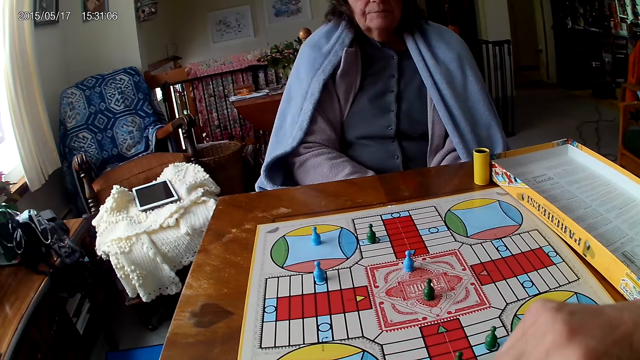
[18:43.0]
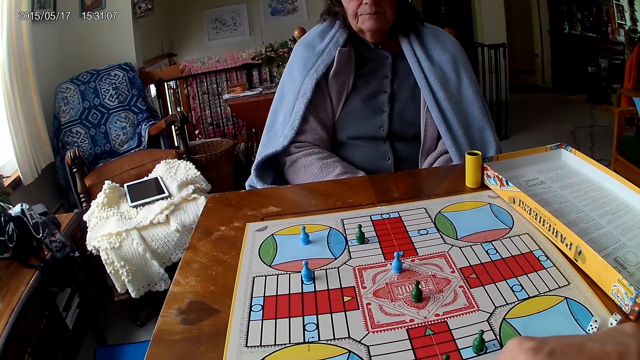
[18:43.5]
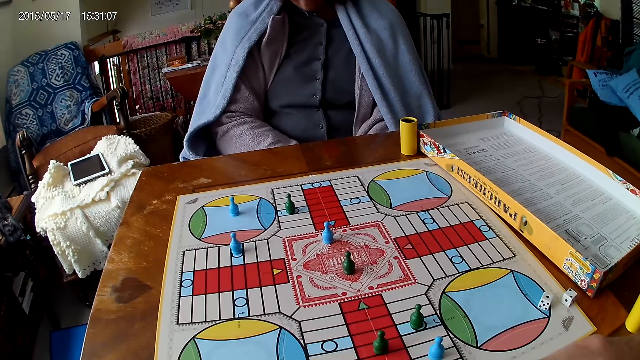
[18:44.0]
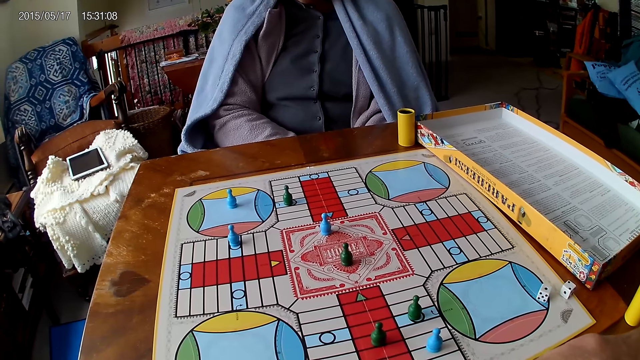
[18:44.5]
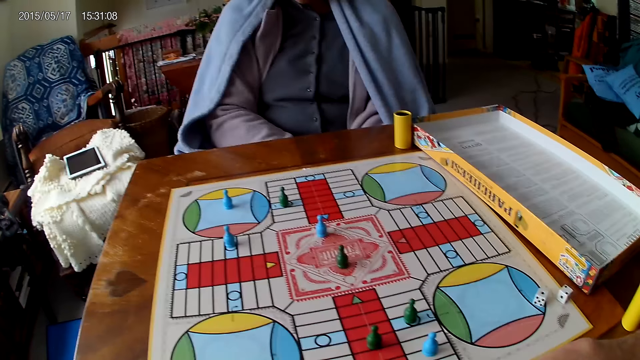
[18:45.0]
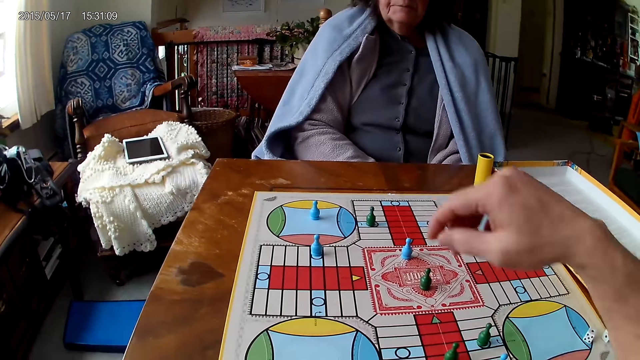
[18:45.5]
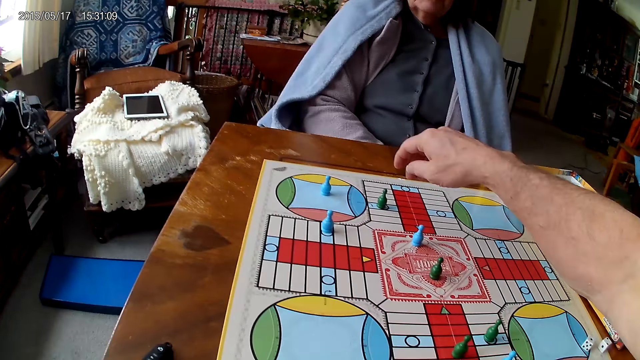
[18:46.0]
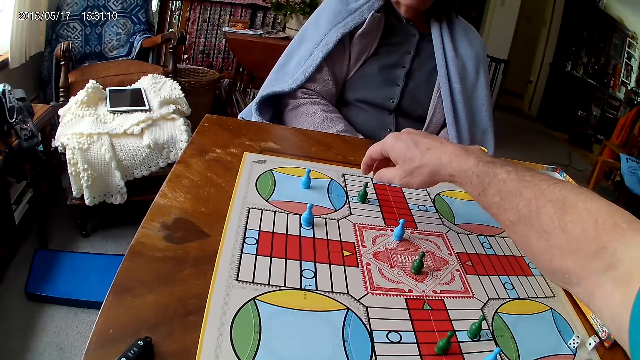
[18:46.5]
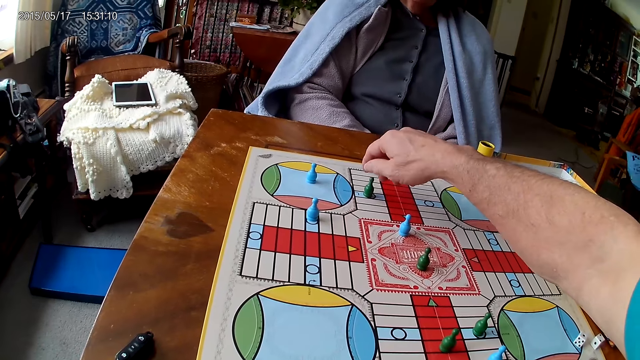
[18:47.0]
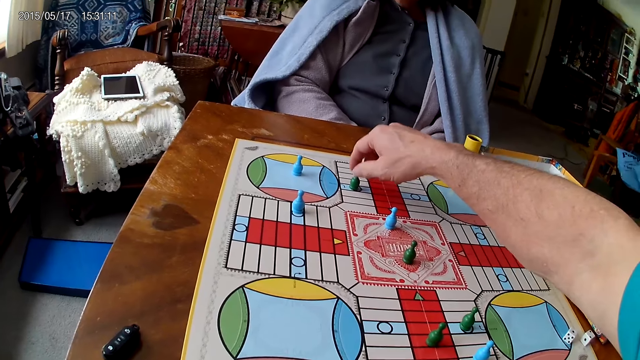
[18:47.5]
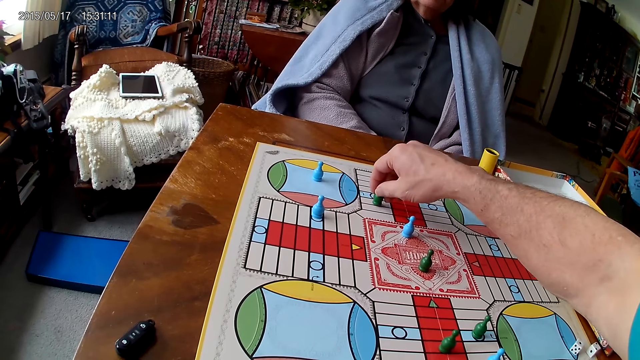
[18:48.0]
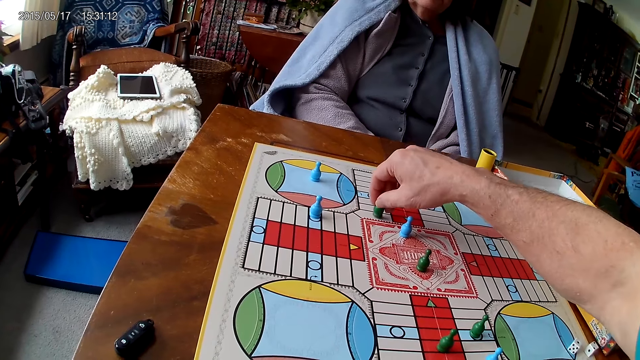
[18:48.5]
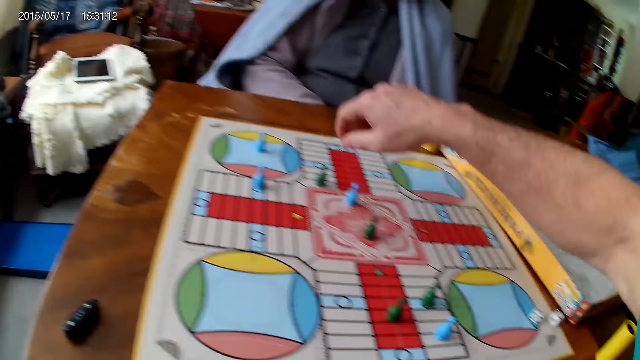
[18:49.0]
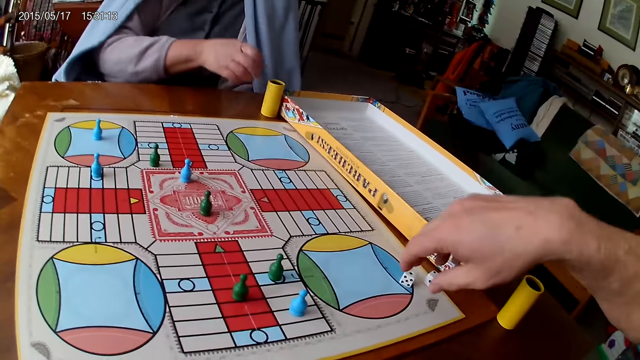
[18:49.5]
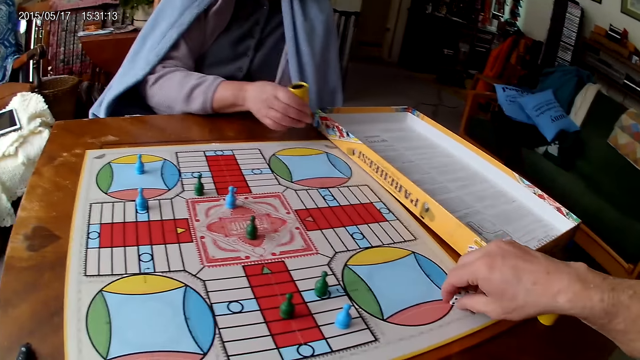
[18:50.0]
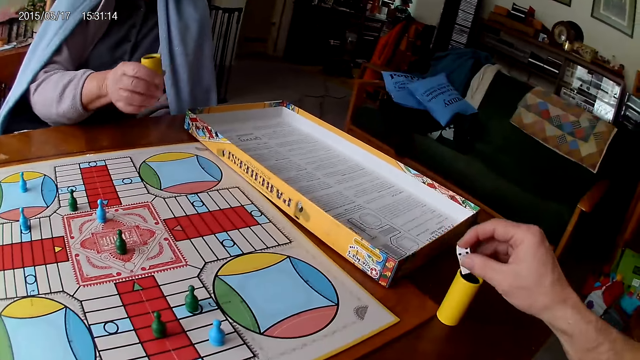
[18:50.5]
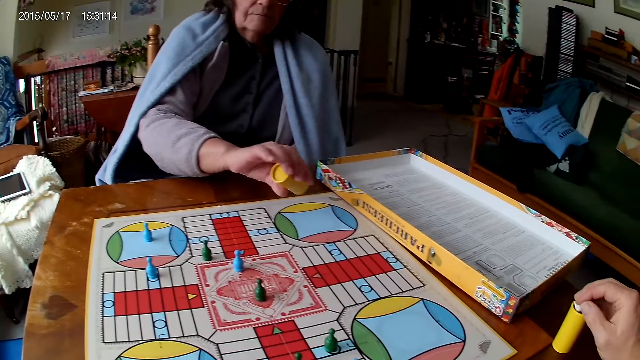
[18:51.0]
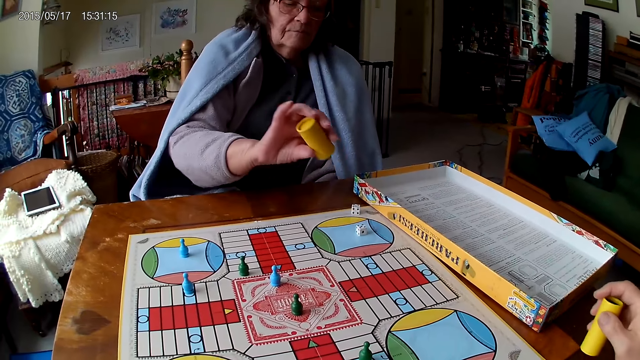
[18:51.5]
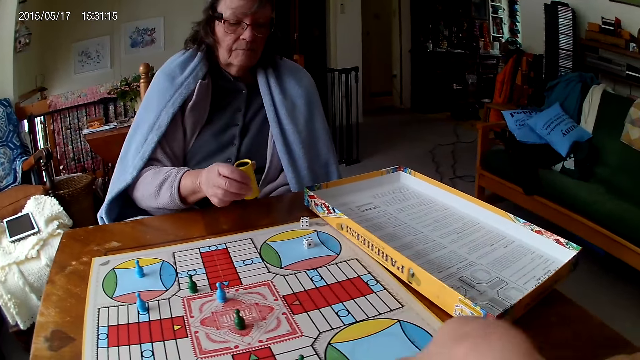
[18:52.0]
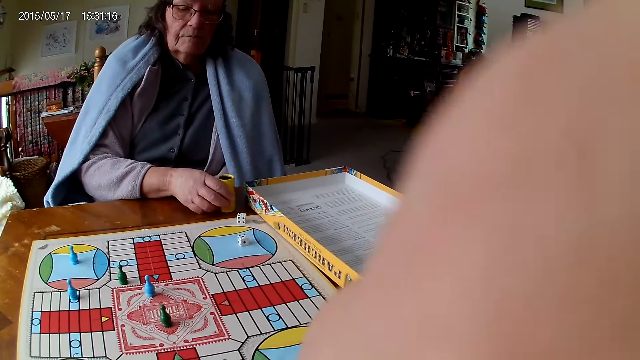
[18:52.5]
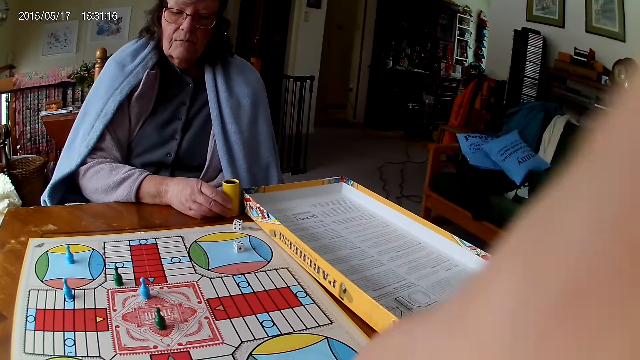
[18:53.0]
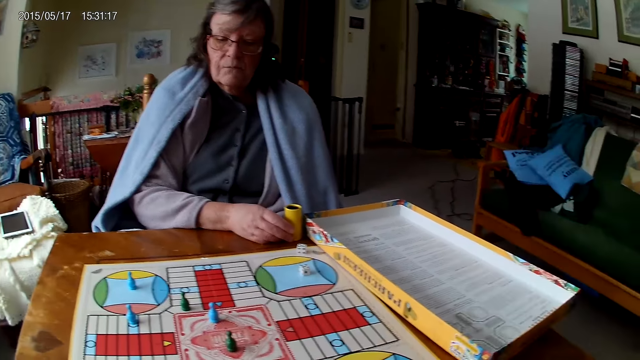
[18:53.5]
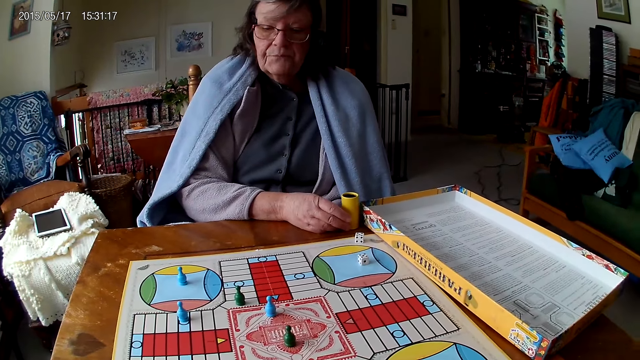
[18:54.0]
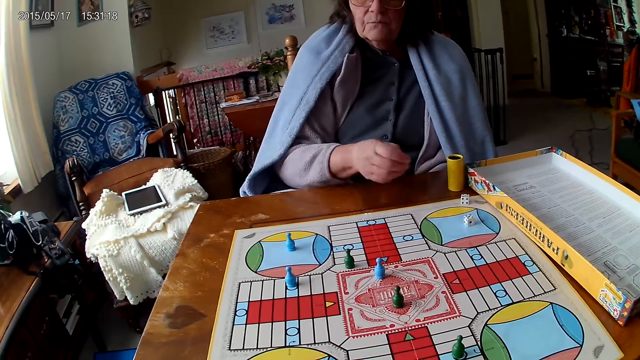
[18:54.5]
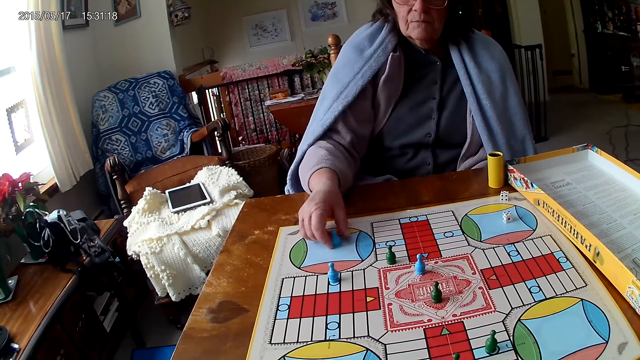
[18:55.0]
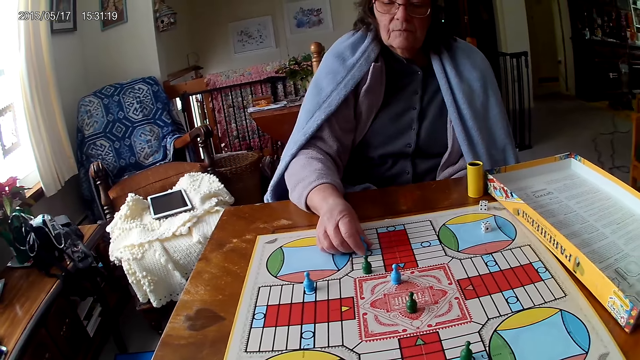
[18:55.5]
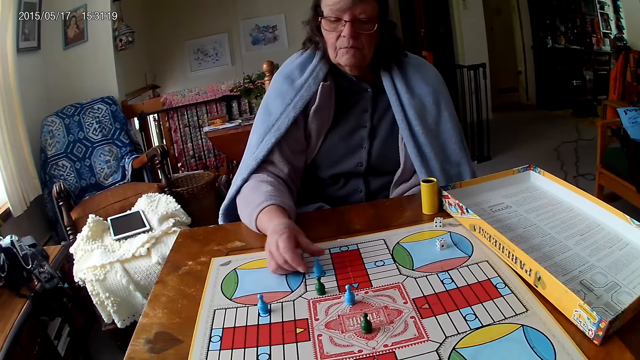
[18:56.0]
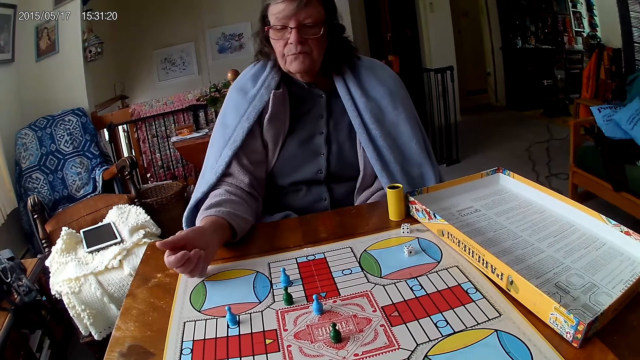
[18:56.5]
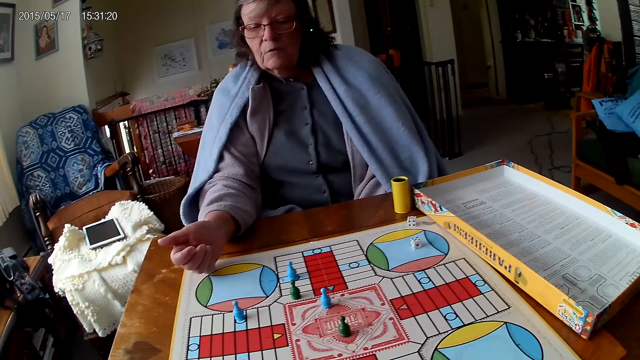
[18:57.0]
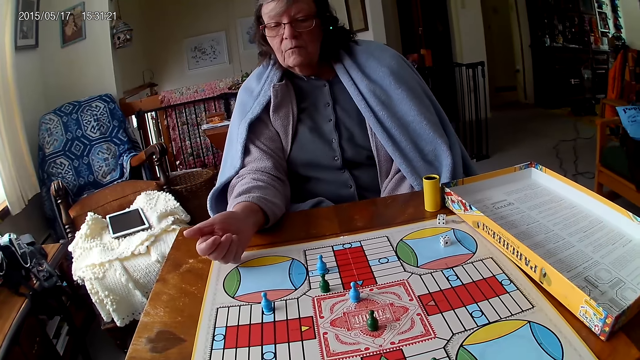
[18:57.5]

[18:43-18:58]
The camera wearer picks the dice. He moves a piece on the Ludo board with his right hand. He picks his dice from the Ludo board with his right hand. A woman shakes her container or dice cup with her right hand. The camera wearer drops the dice into the container or dice cup. The woman drops the dice in her container on the Ludo board. The camera wearer picks up the dice cup. The woman drops the dice cup. The woman picks up the dice and moves a piece on the Ludo board with her right hand.

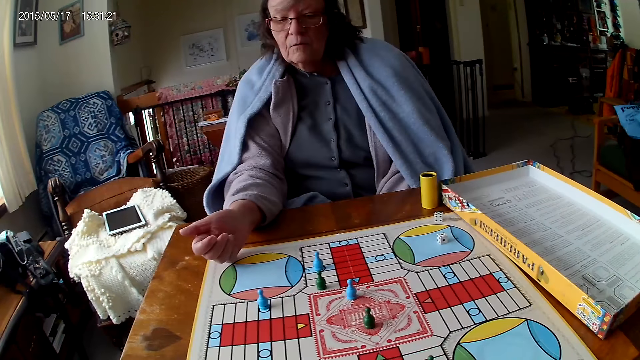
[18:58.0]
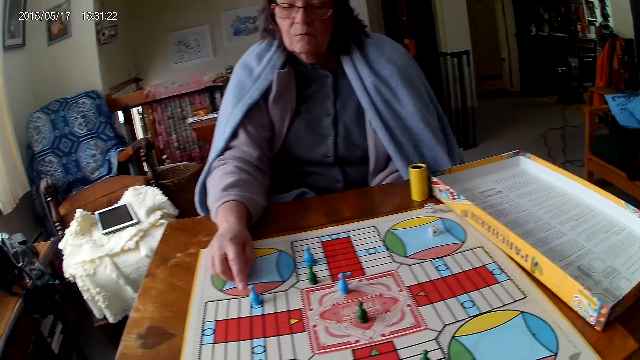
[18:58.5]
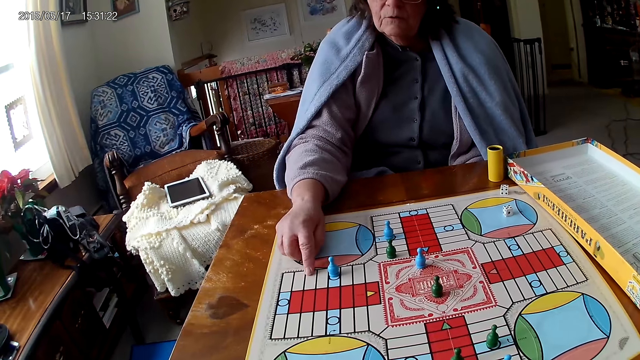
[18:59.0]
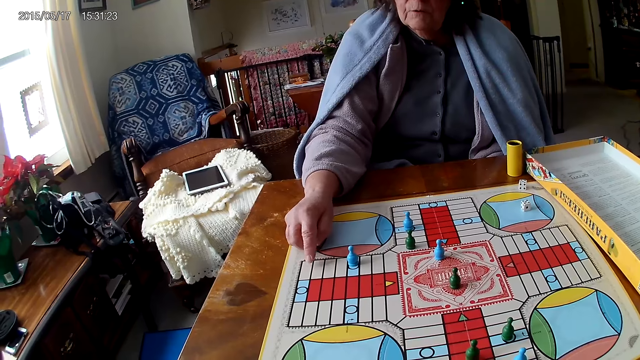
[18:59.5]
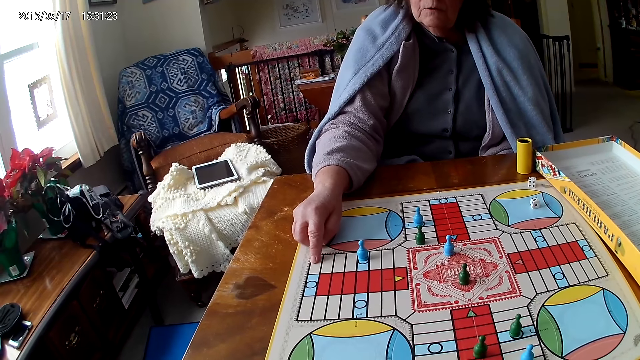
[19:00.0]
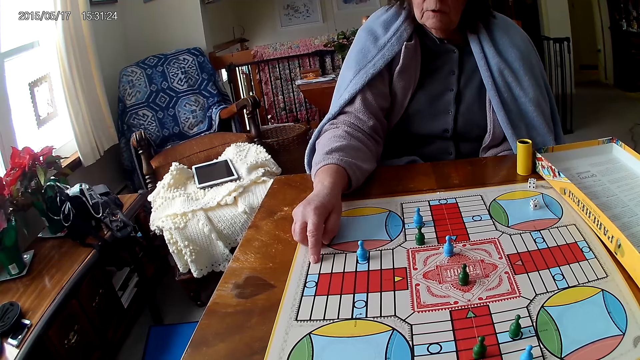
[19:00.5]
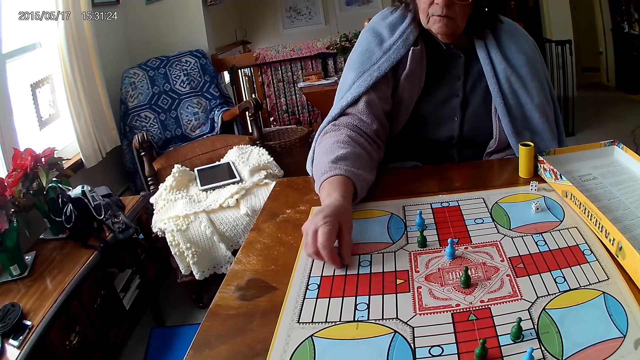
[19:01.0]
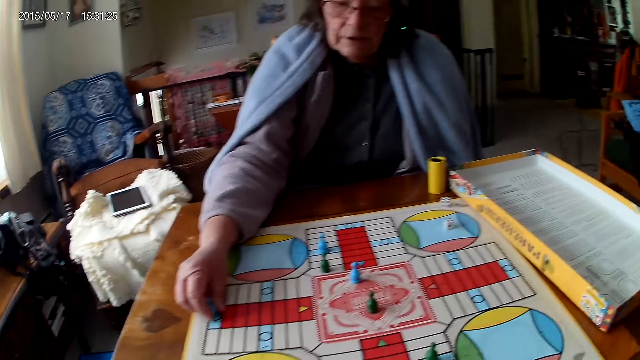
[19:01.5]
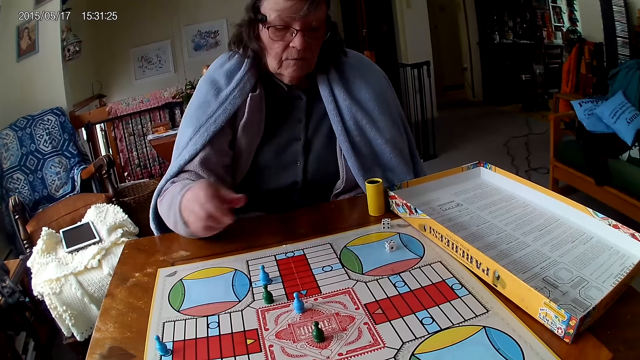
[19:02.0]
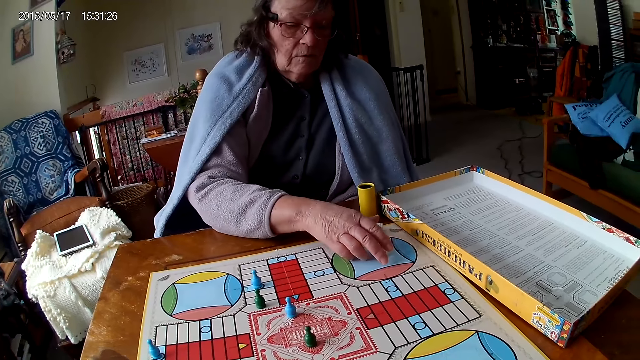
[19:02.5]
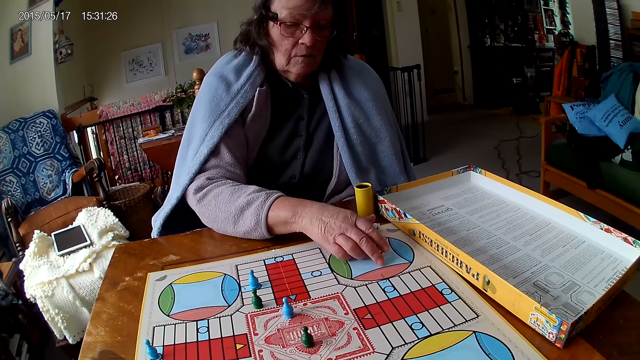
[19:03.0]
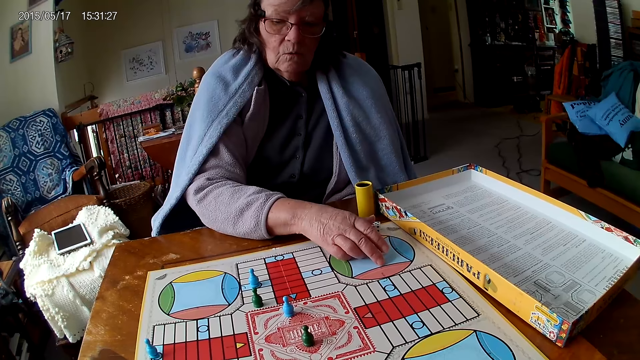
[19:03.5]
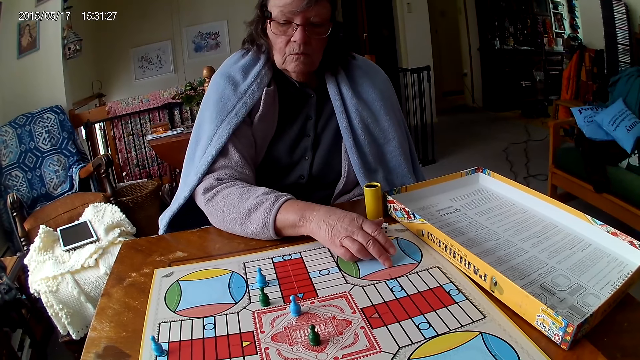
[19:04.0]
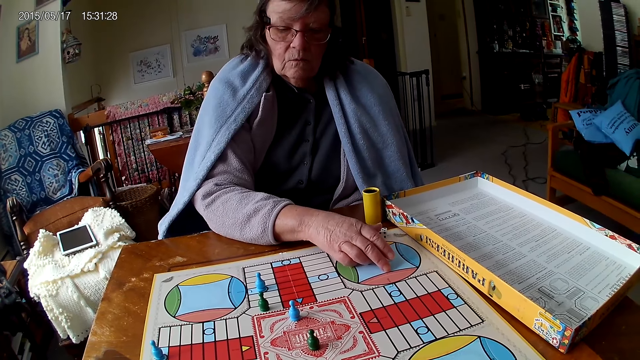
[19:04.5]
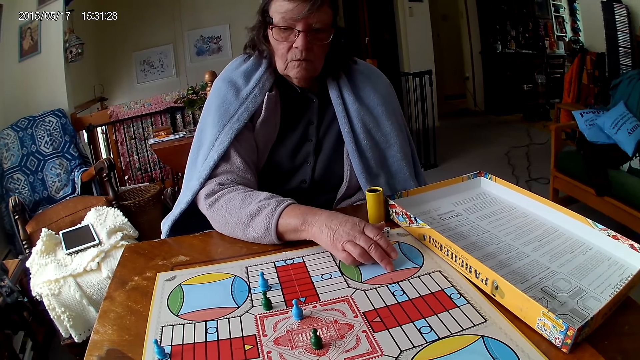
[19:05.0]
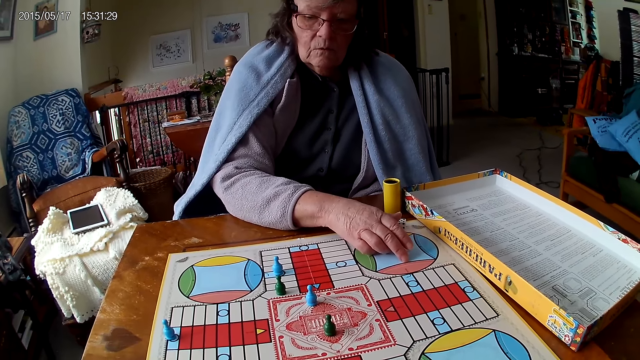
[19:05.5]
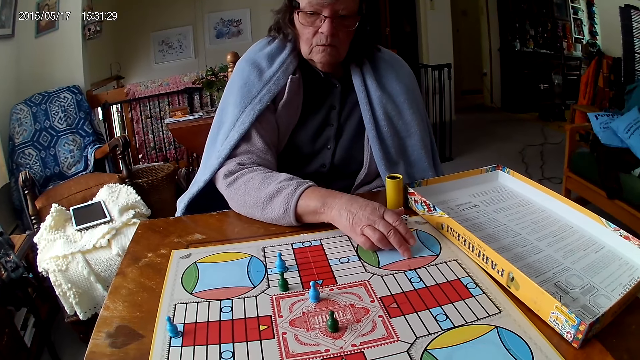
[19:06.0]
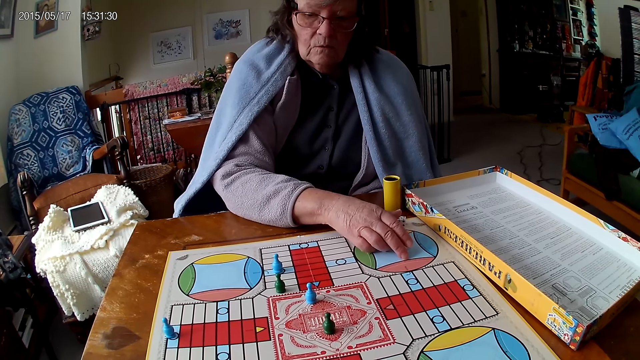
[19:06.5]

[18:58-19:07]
A woman counts boxes on the Ludo board with her right hand. The woman moves a piece on the Ludo board with her right hand and picks up the dice. The camera wearer stares at the game. The woman stares at the game.
